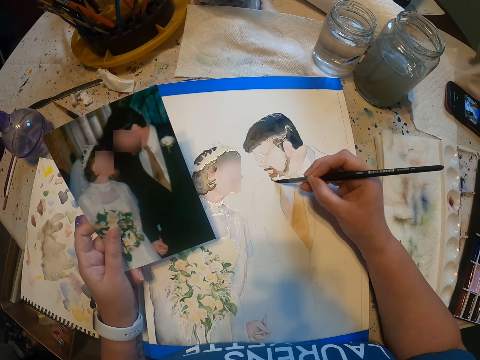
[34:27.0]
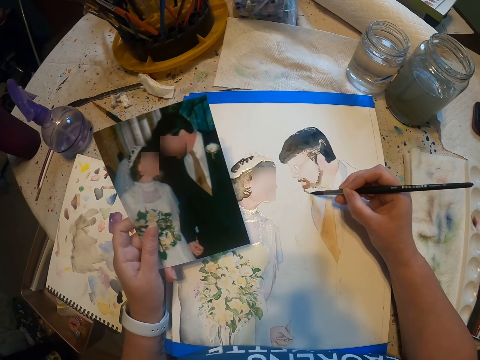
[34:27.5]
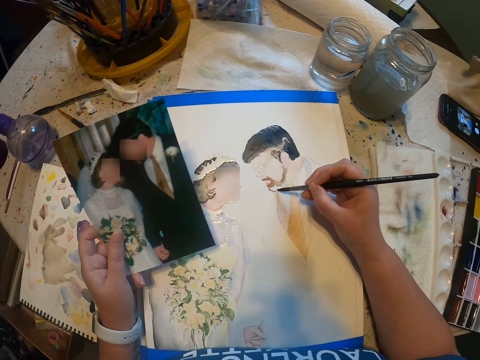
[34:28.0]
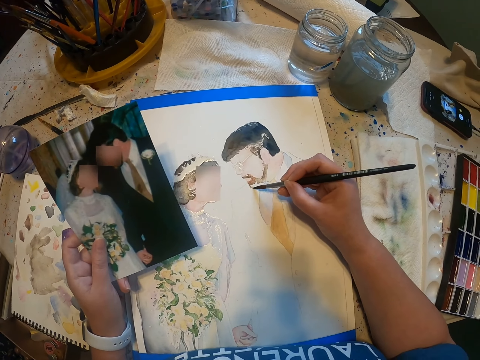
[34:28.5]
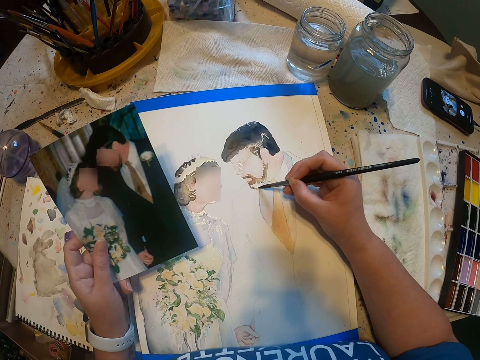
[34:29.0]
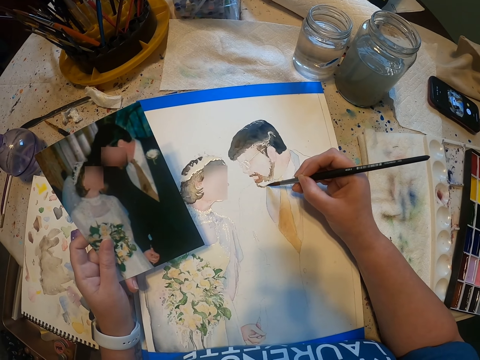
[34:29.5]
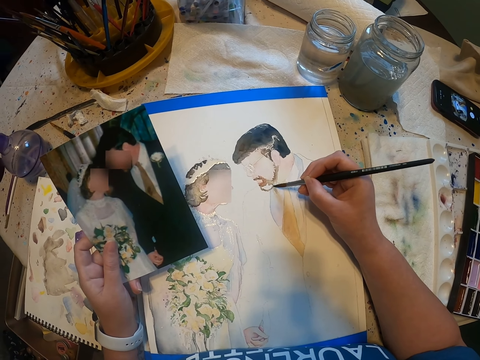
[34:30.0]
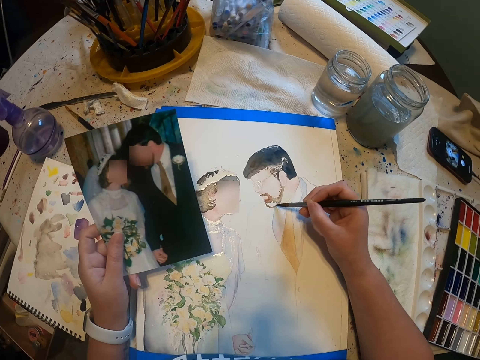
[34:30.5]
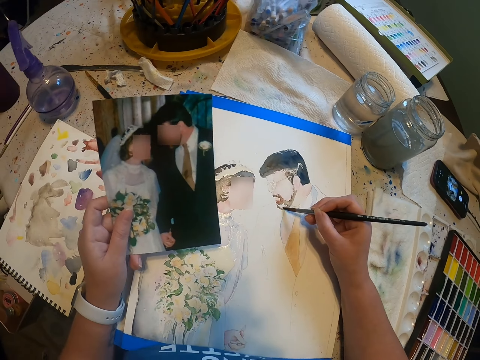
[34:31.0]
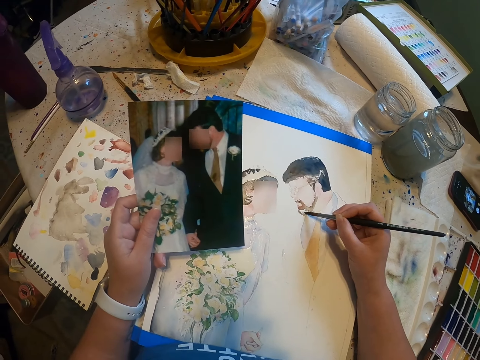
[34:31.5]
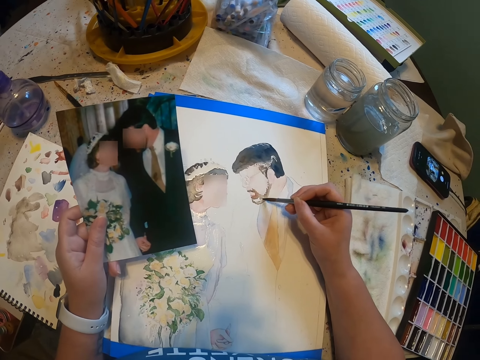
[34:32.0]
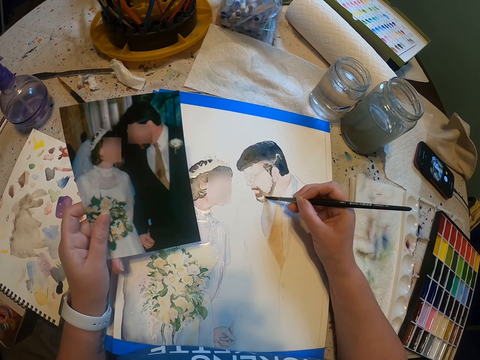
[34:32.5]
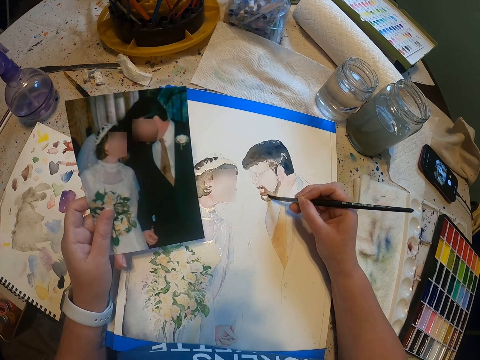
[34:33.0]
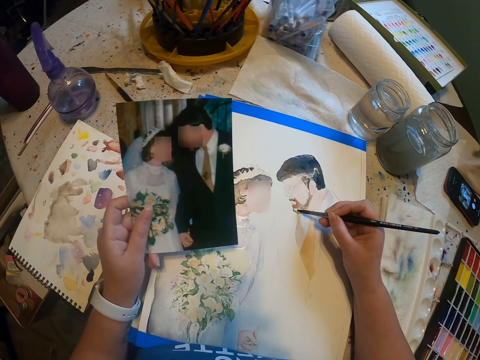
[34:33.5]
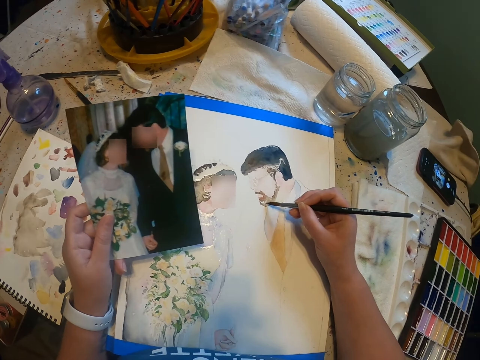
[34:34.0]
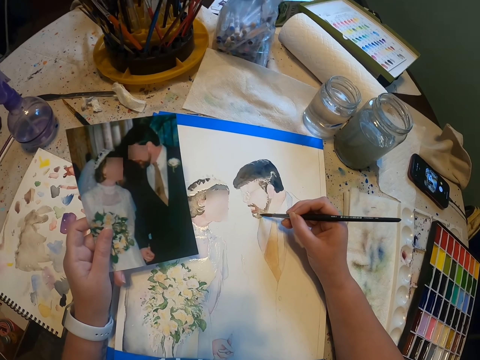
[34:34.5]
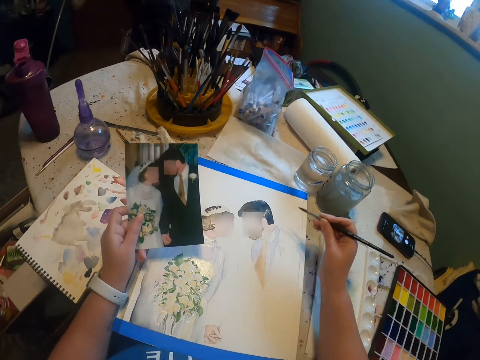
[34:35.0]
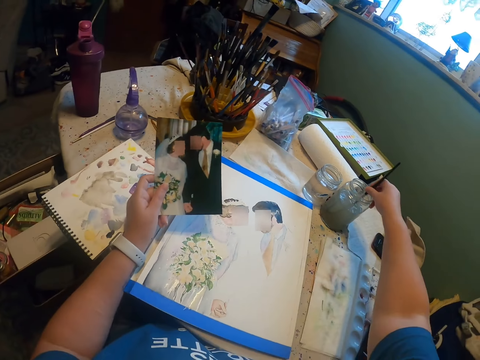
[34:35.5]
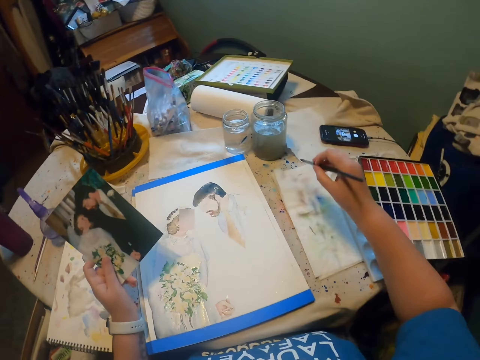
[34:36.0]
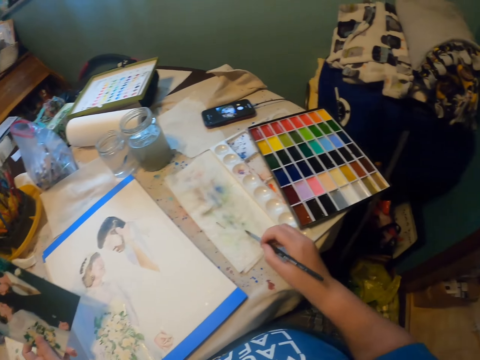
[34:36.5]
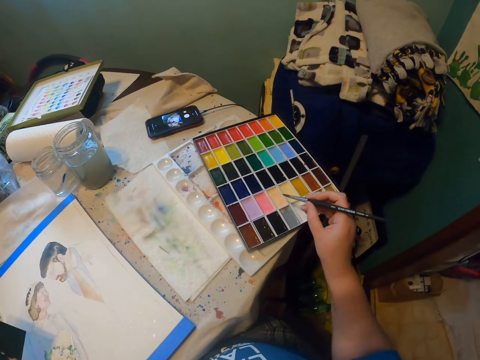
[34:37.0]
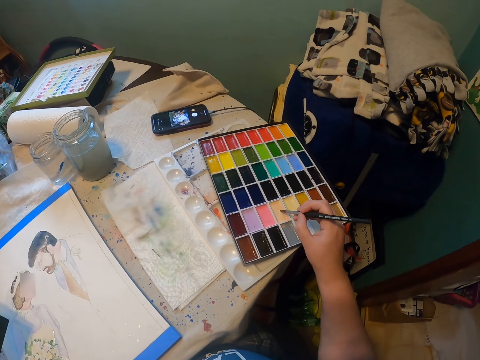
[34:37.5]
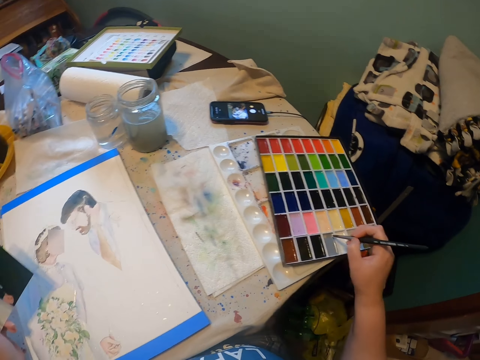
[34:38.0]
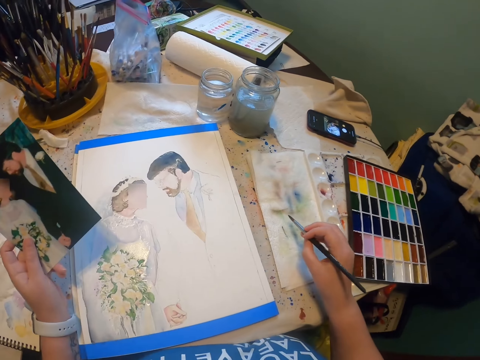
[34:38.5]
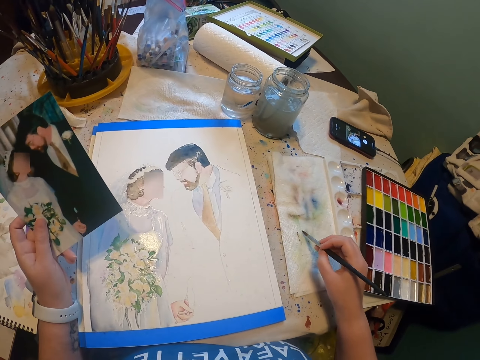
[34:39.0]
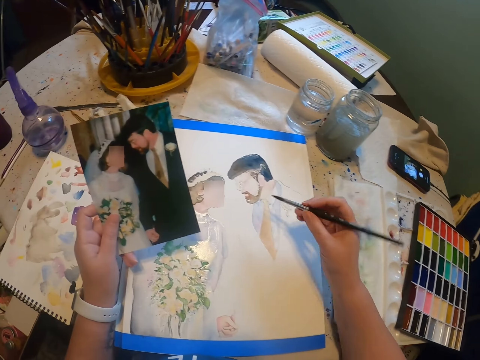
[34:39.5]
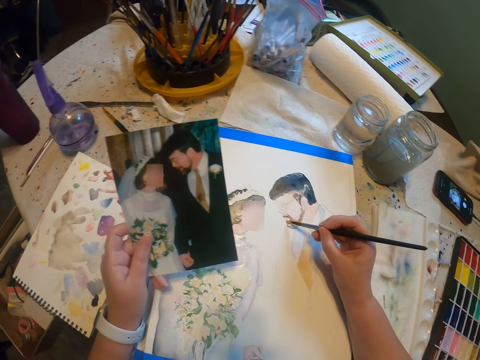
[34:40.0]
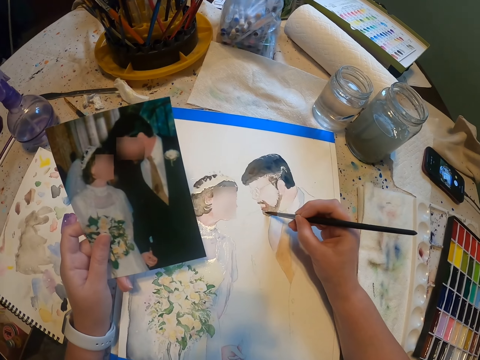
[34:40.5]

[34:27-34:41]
The camera wearer dips the paint brush in a water color. They reduce the paint from the paint brush. They add paint on the paint brush in the paint box. They reduce the paint from the paint brush.

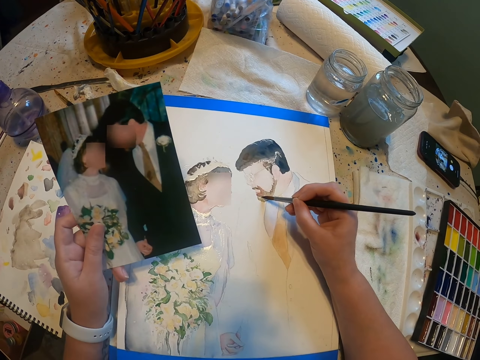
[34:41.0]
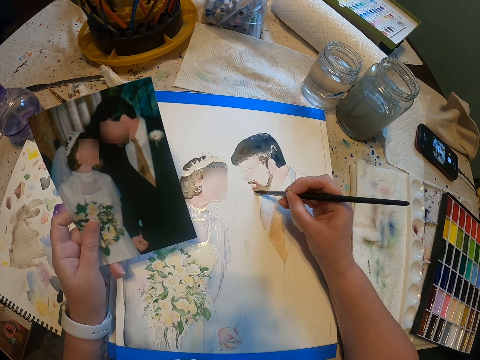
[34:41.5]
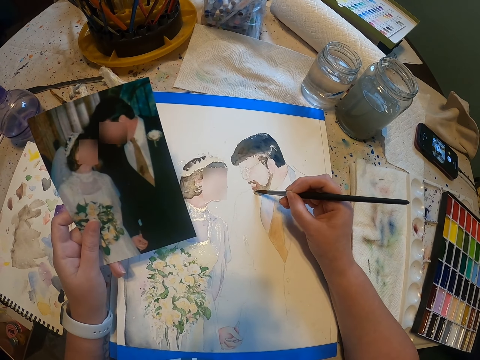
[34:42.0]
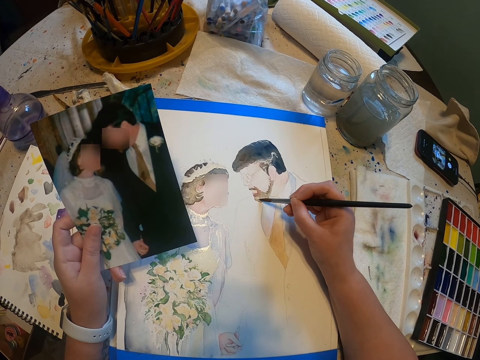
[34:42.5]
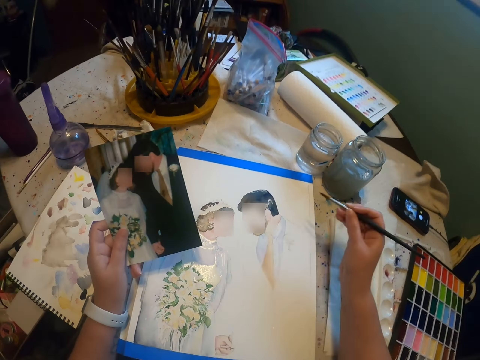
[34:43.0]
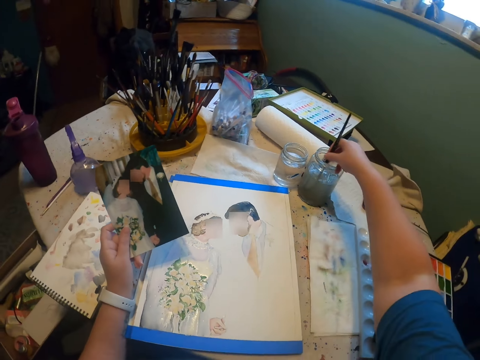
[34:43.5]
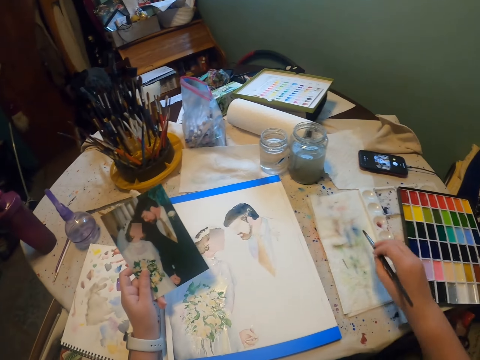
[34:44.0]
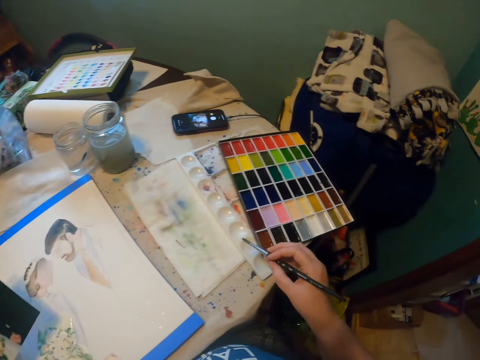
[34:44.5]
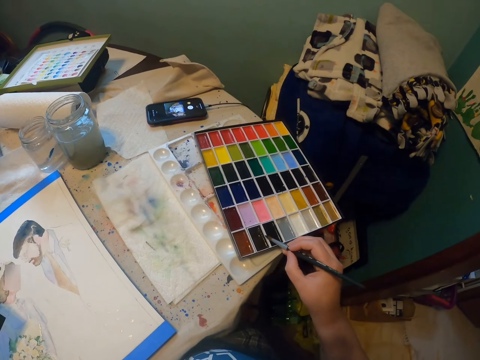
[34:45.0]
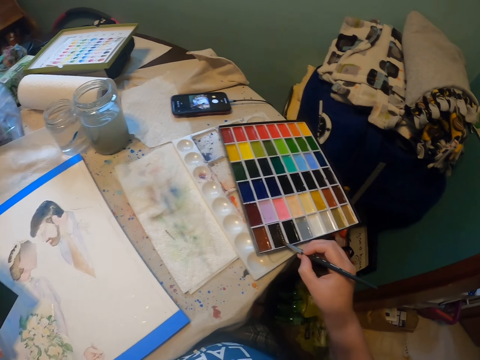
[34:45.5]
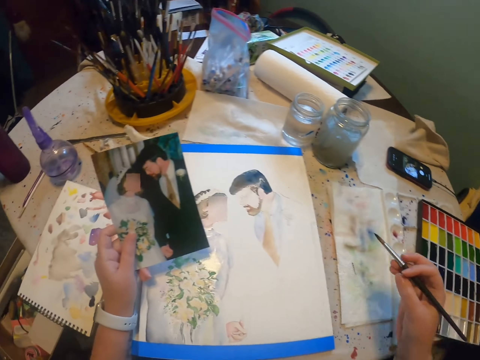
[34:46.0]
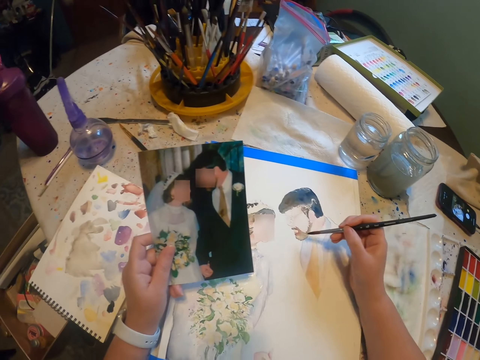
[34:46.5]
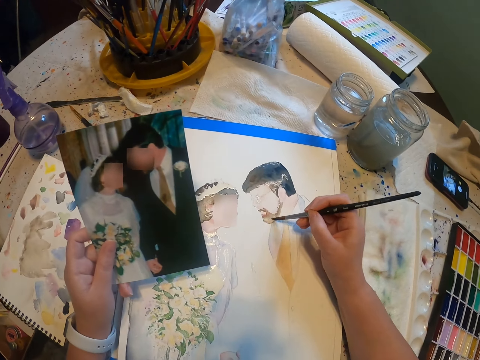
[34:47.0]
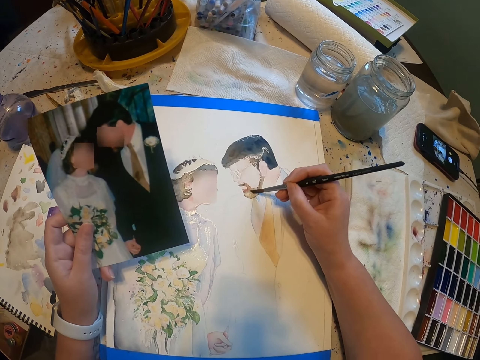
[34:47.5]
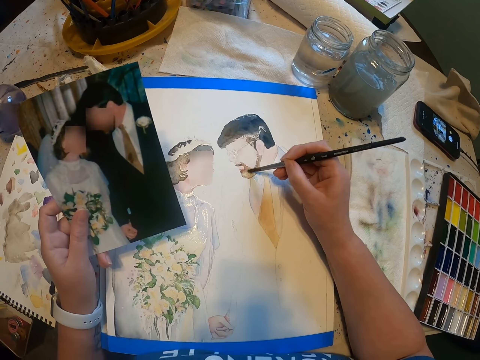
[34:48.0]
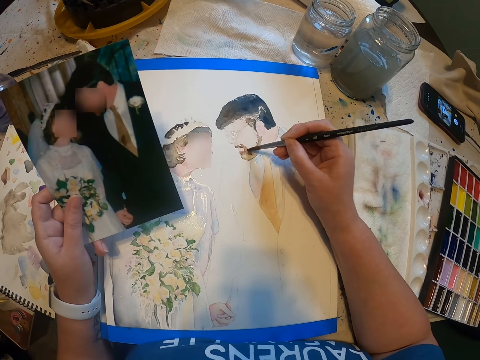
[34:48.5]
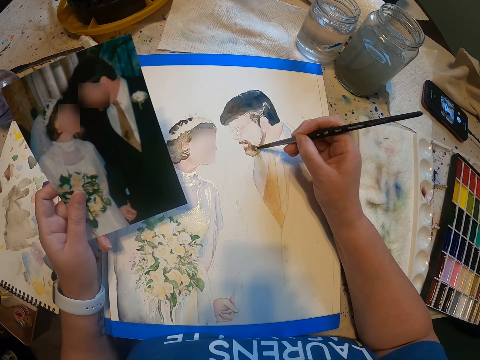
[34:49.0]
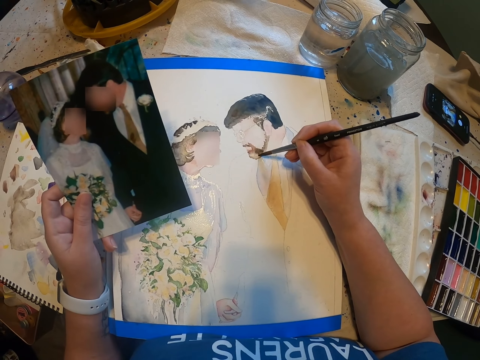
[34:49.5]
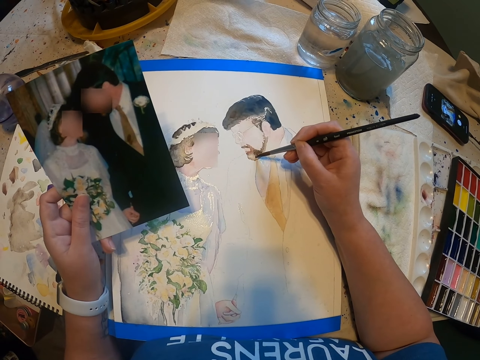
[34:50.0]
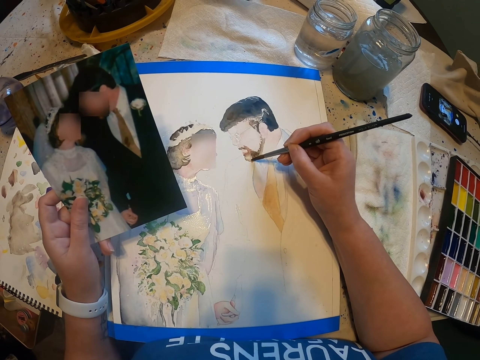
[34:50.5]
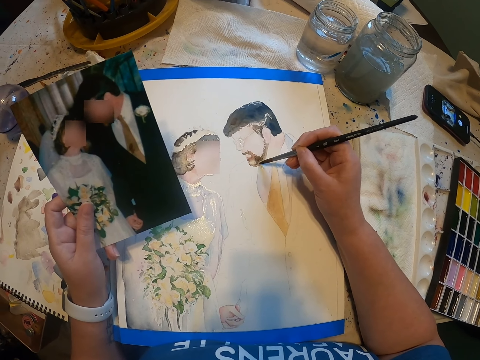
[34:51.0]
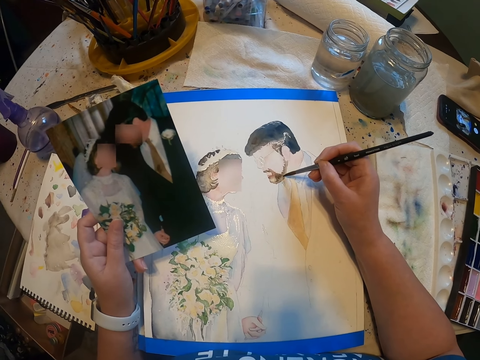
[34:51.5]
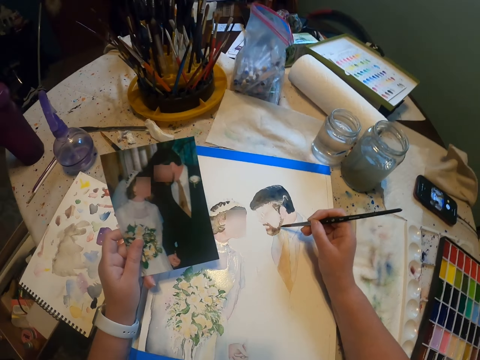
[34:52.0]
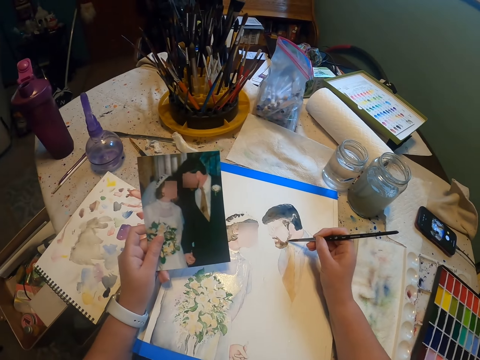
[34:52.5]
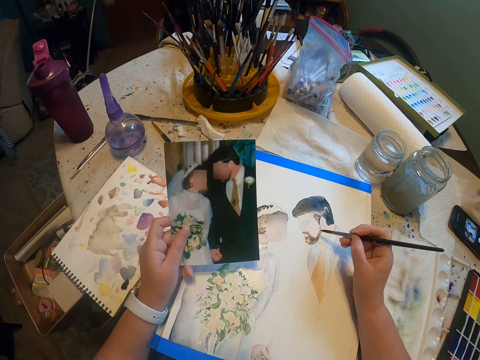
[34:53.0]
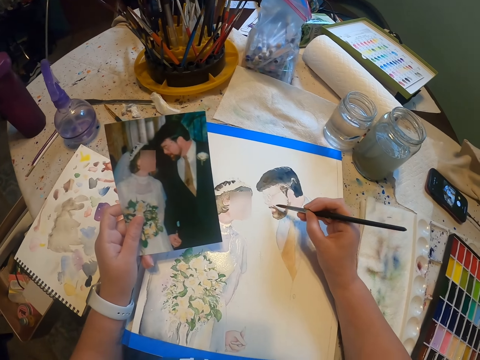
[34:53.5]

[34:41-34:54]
The camera wearer paints the sketch on the paint paper with the brush. They dip the paint brush in the water color. They reduce the paint from the paint brush. They add paint on the paint brush in the paint box. They paint the sketch with the brush.
